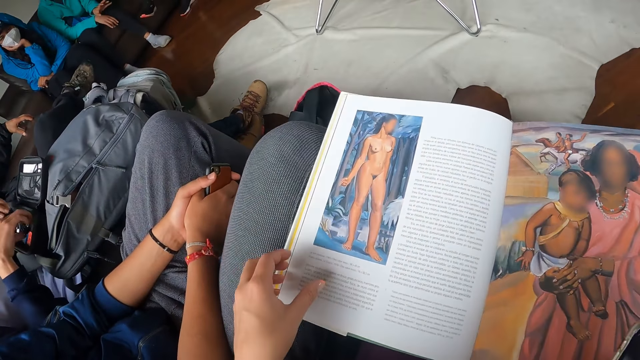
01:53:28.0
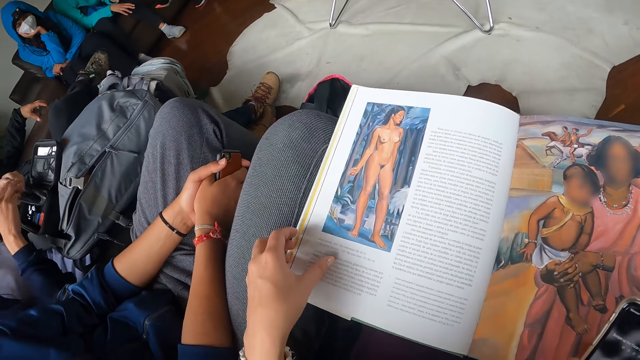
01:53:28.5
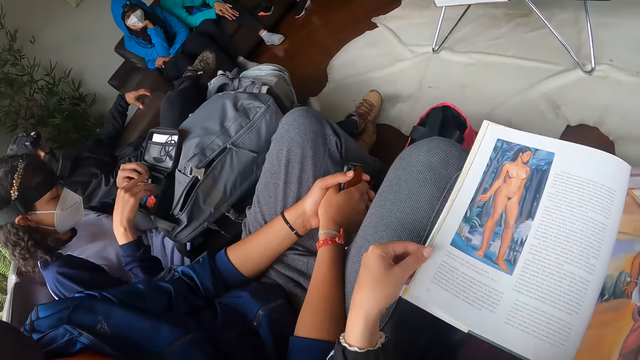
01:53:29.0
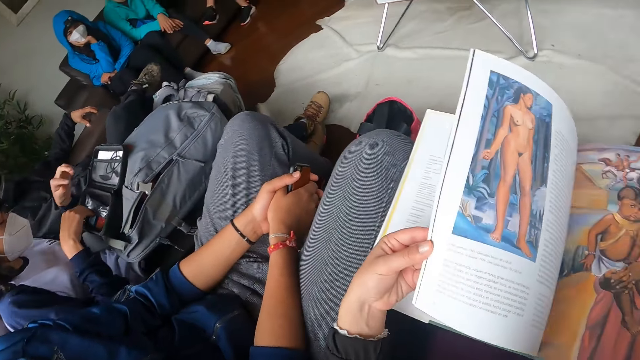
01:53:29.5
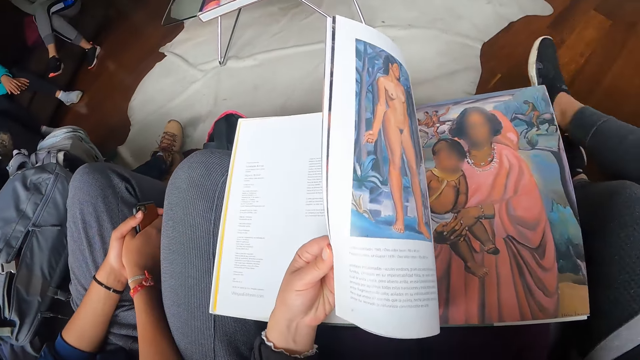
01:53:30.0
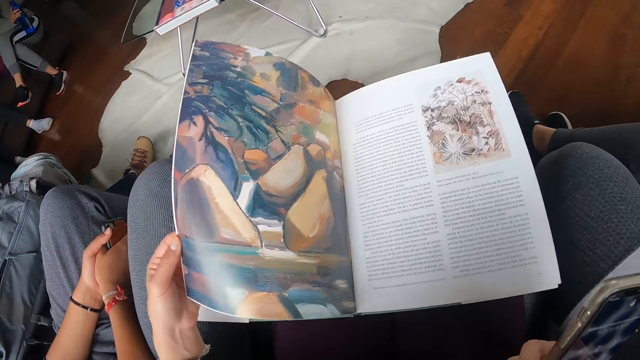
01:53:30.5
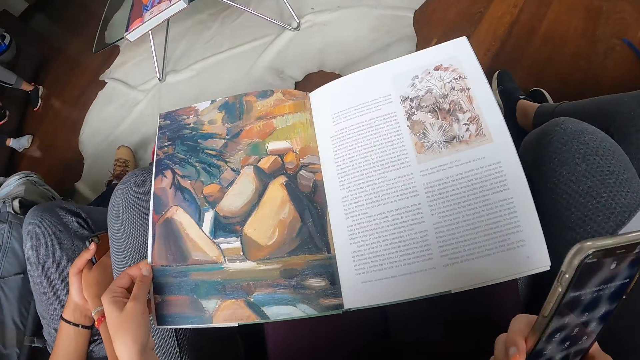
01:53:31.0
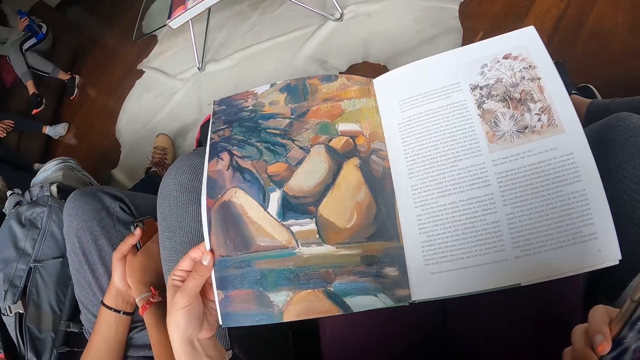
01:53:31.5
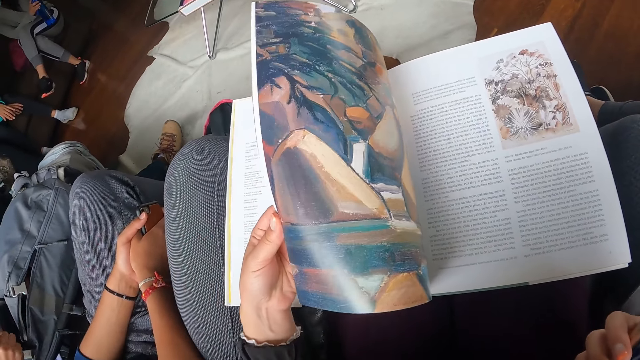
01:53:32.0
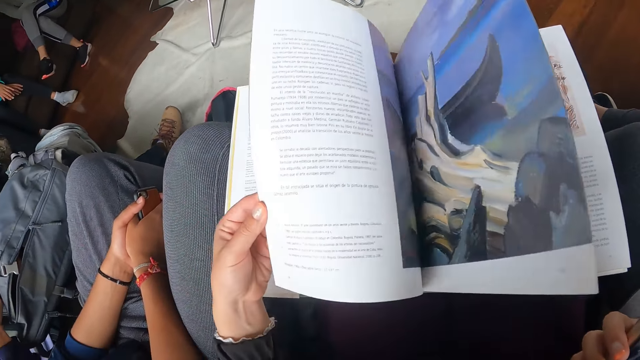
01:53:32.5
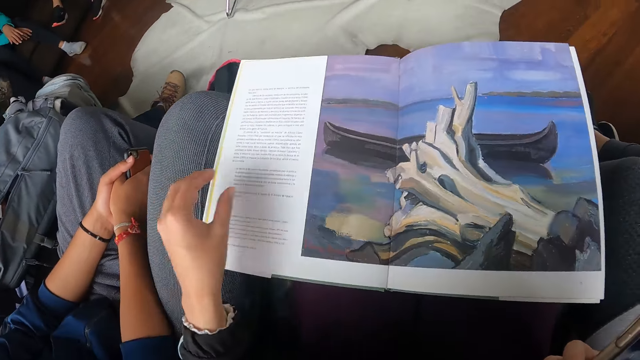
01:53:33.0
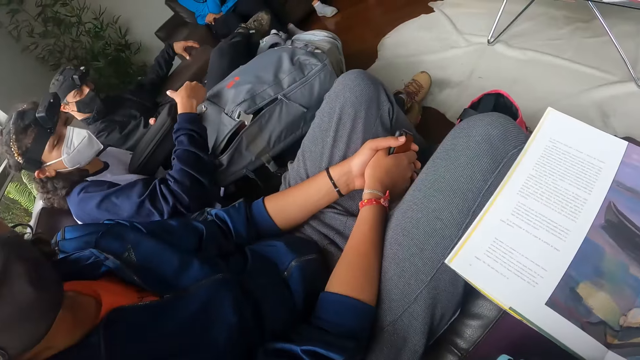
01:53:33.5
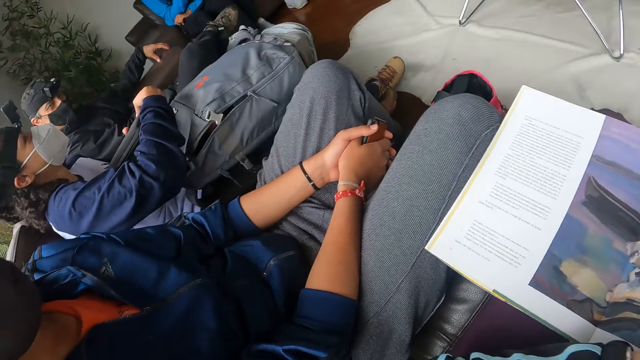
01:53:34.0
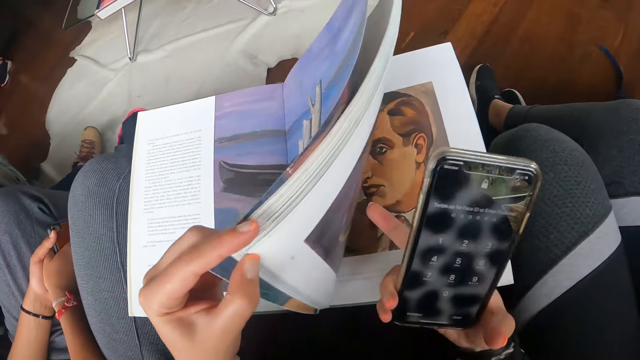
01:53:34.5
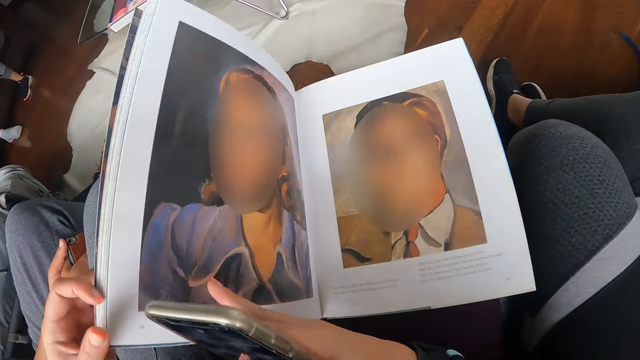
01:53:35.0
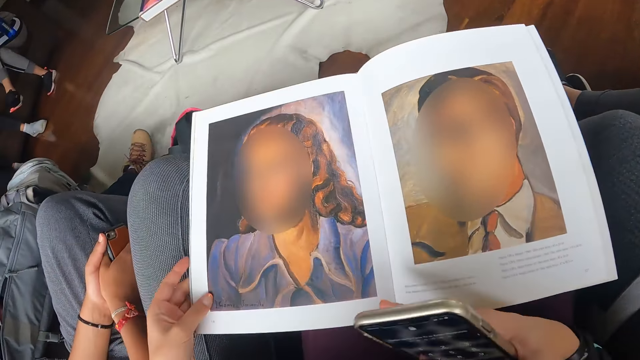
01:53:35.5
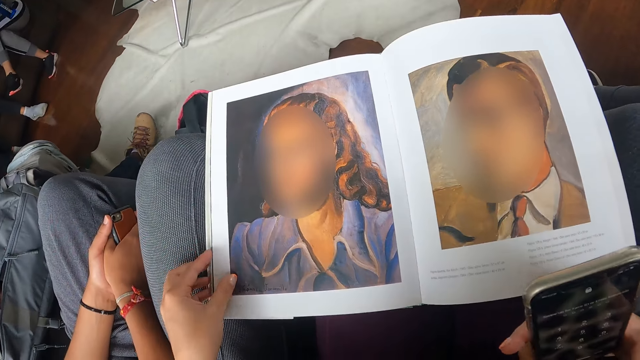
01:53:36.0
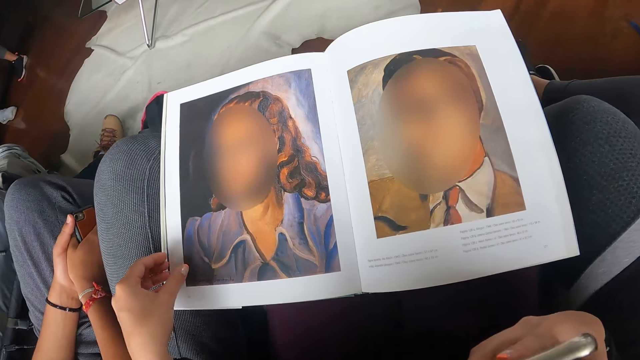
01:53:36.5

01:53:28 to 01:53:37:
The camera wearer reads a book. The woman takes a camera lens from the purse with both hands. The woman puts the camera lens into the purse with both hands. The camera wearer flips a page of the magazine with her left hand. She flips a page of the magazine again. She turns some pages of the magazine with her left hand. She reads the book and dials the phone.

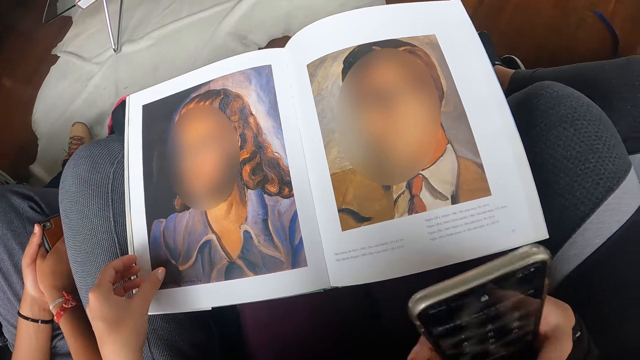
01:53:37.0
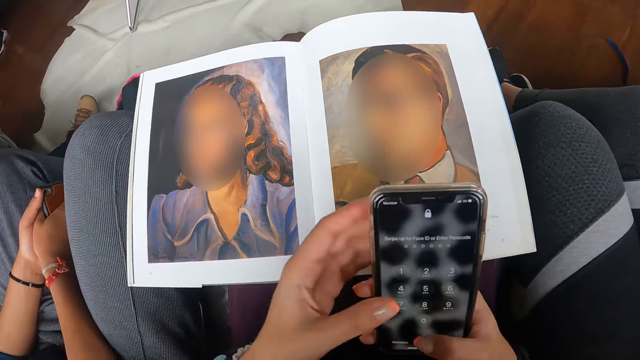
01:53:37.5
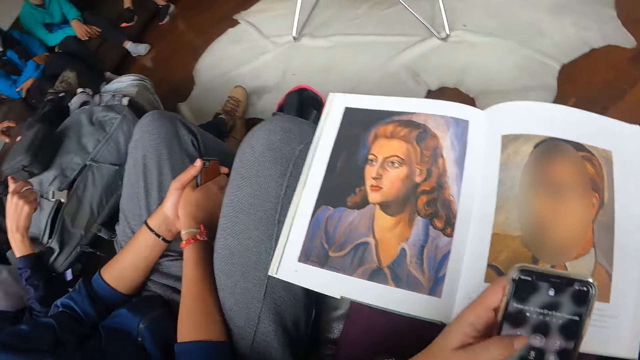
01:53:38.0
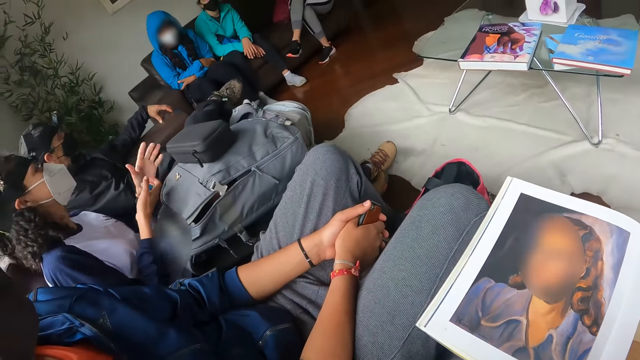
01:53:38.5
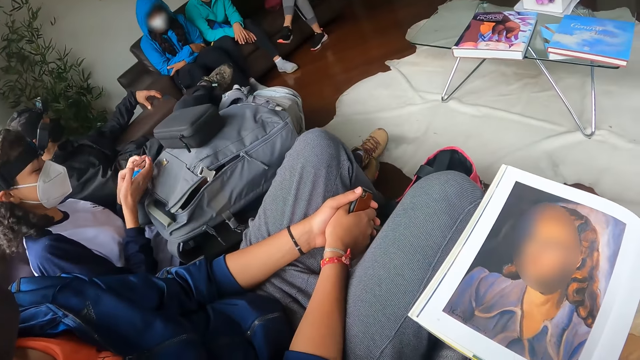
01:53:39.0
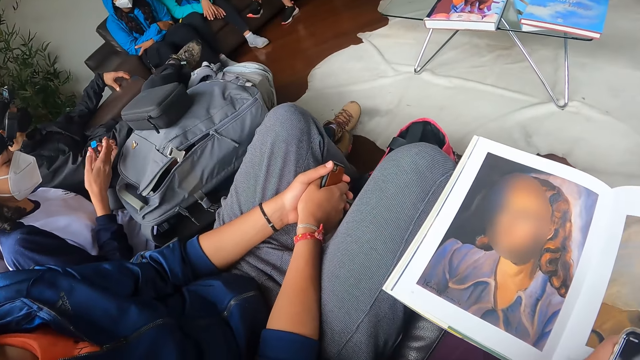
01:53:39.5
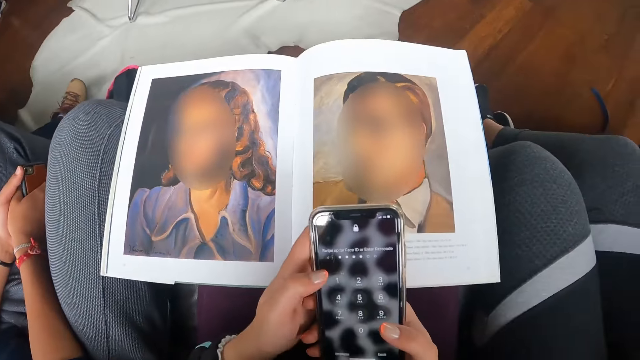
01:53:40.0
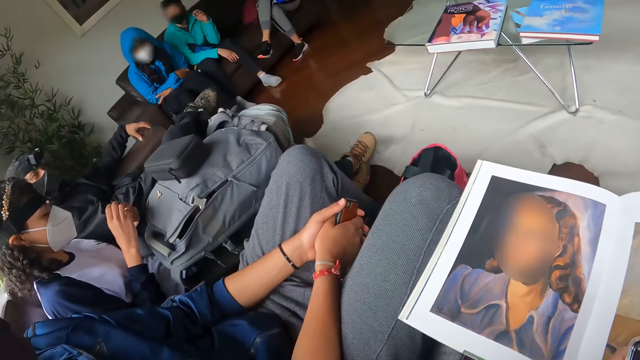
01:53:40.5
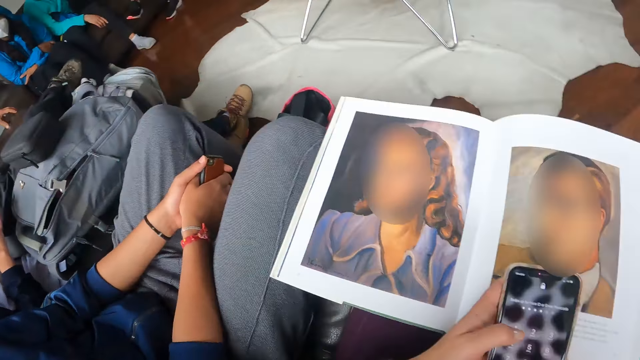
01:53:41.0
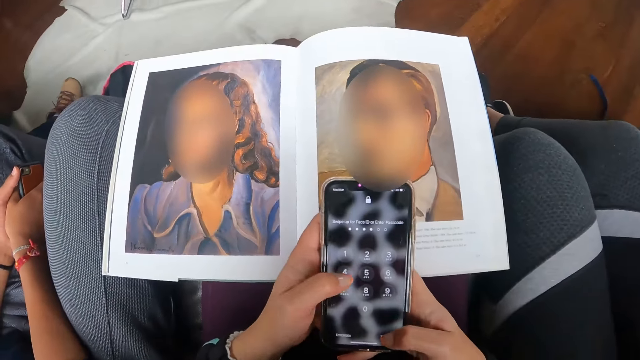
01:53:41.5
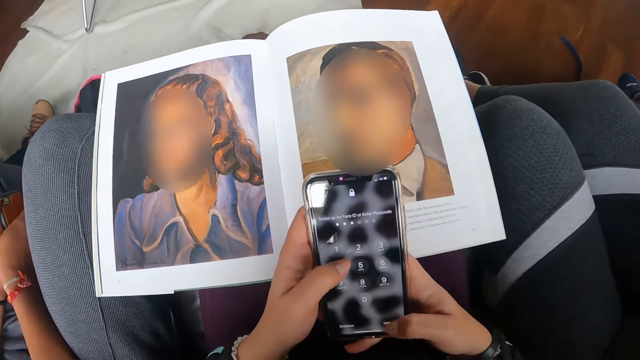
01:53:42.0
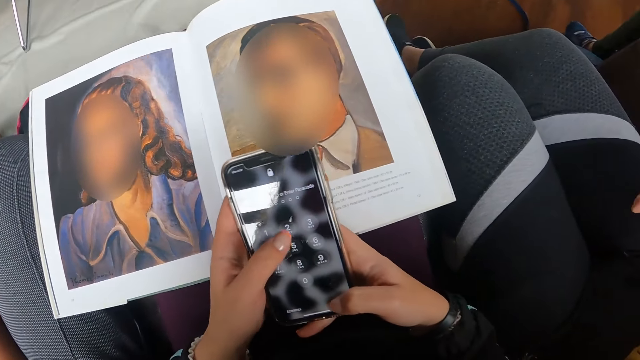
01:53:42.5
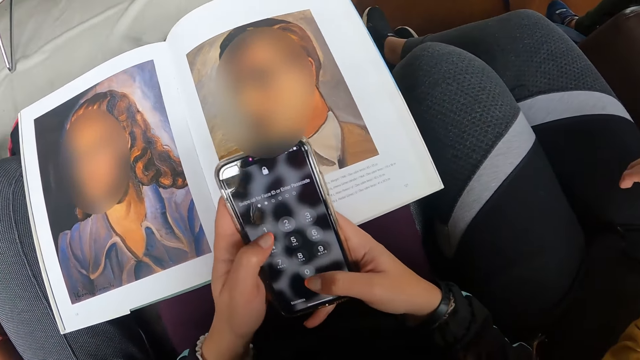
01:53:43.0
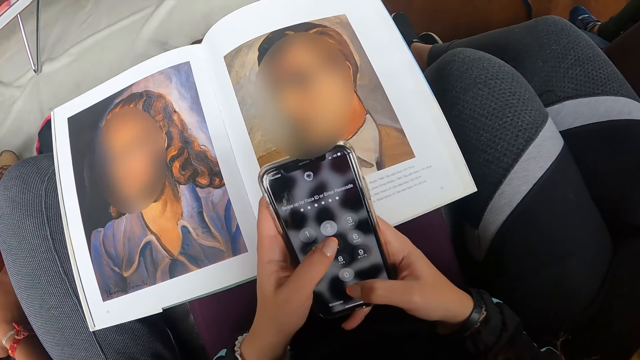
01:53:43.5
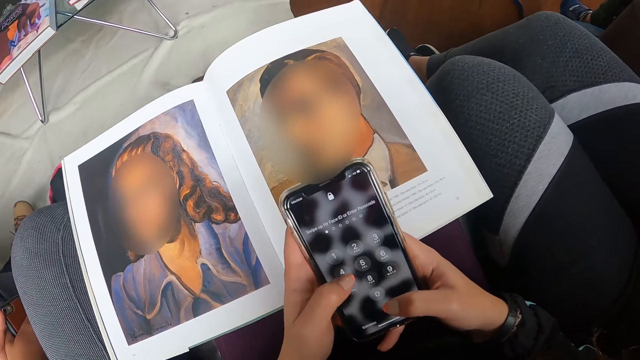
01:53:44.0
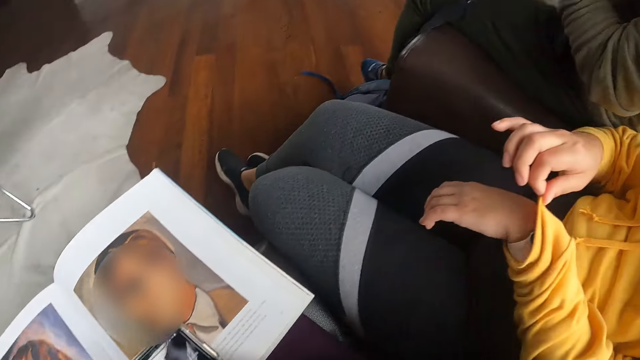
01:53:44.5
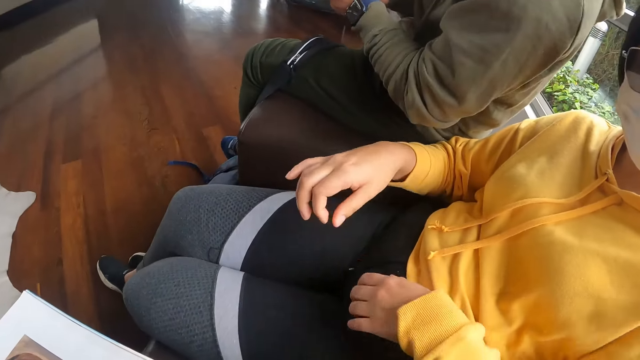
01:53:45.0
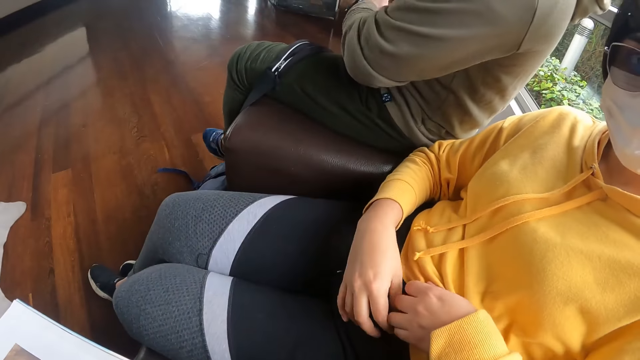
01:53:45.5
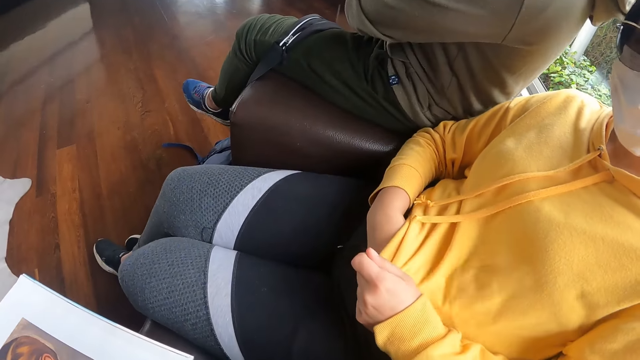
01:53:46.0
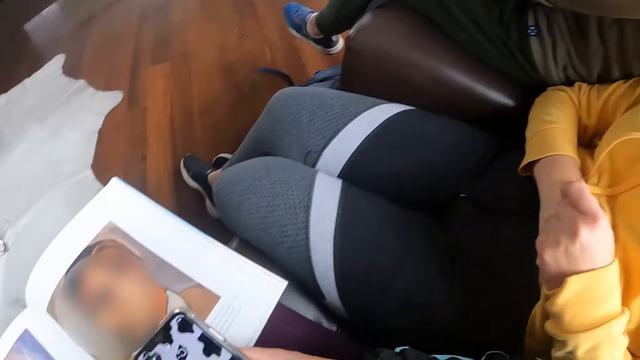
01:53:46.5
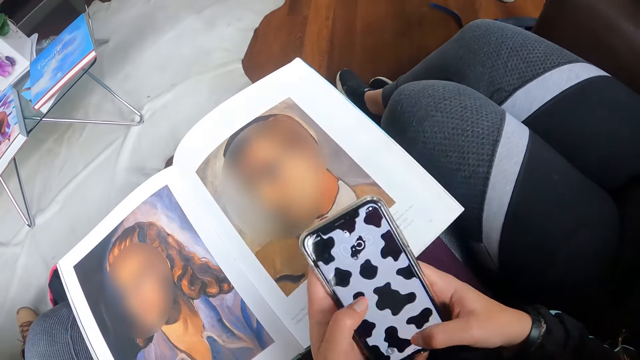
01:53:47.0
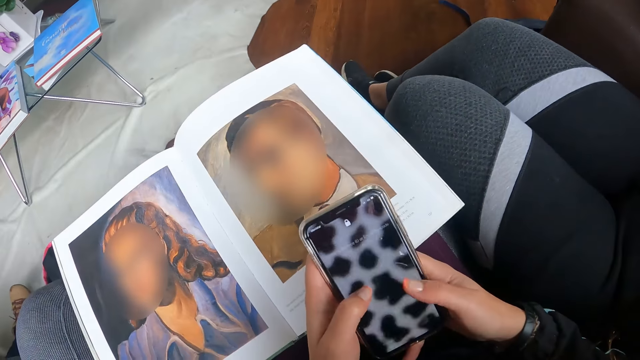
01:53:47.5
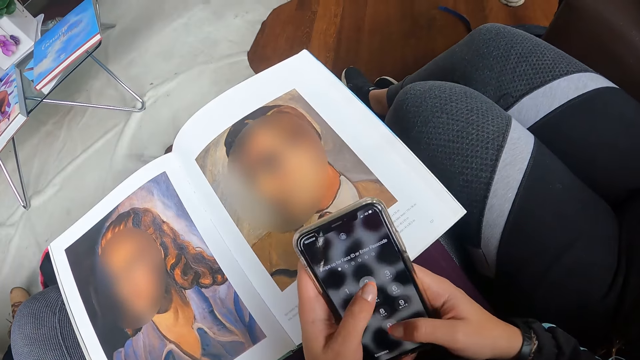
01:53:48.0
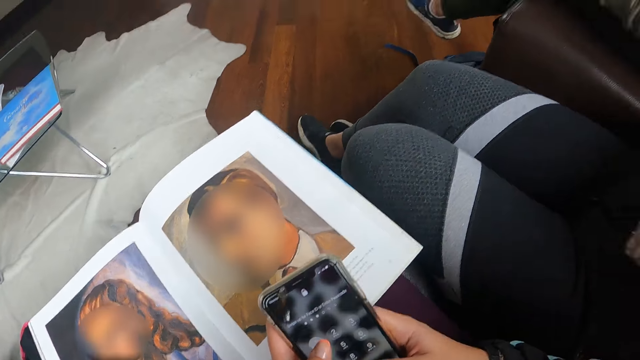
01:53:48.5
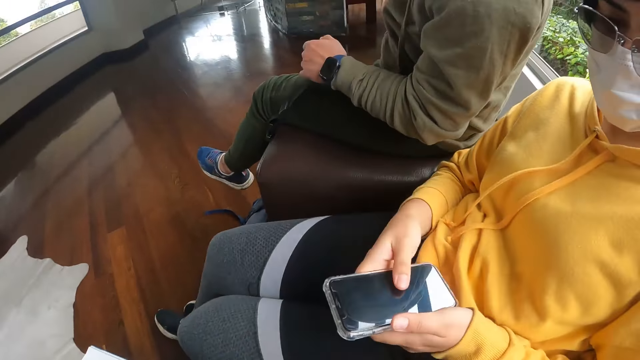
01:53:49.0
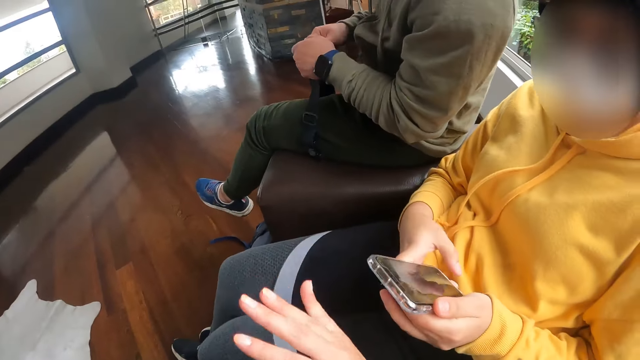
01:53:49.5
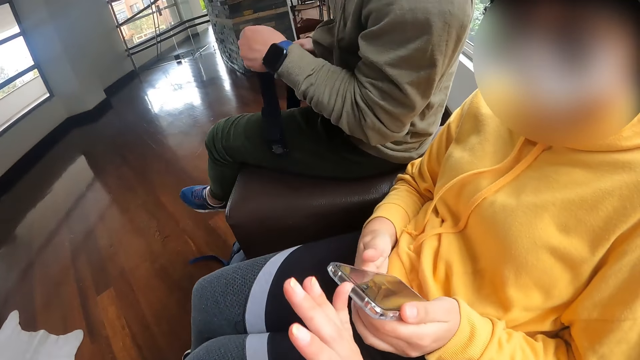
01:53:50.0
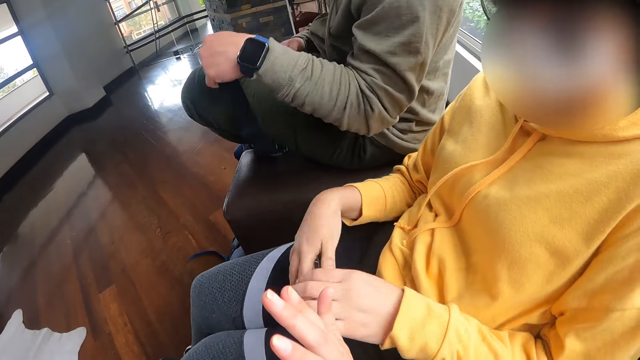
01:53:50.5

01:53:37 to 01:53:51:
The camera wearer operates the phone with her left hand. She looks around. The woman transfers a camera battery from her right hand to her left hand. The camera wearer operates the phone with both hands. Another woman puts her right hand into her sweater. The camera wearer looks around and dials the phone. The other woman holds a phone with both hands. A man takes a waist purse from his thigh with his left hand. The other woman holds the phone with both hands and operates the phone with her right hand. She drops the phone on her thighs with her right hand.
